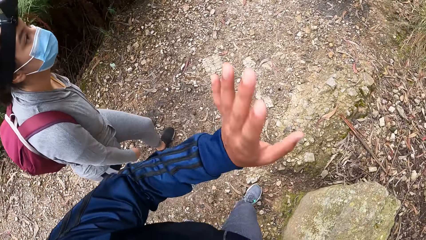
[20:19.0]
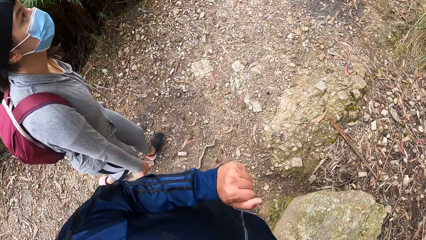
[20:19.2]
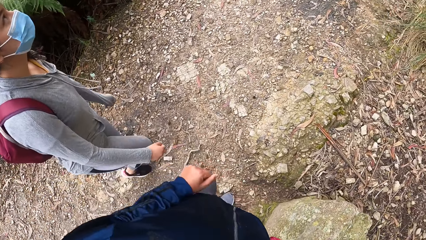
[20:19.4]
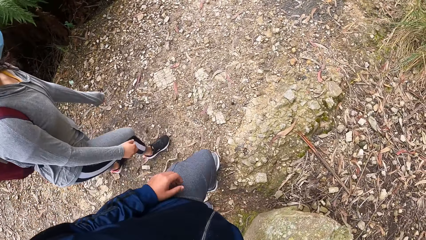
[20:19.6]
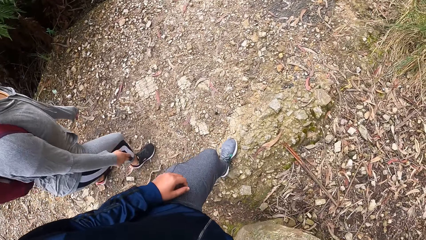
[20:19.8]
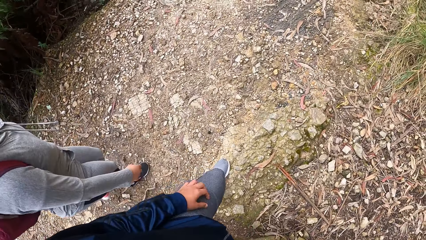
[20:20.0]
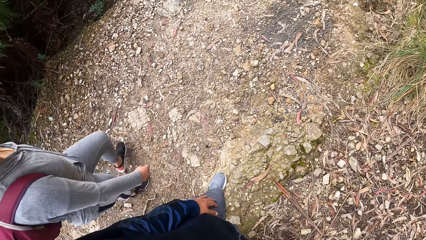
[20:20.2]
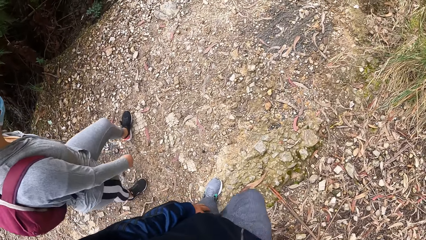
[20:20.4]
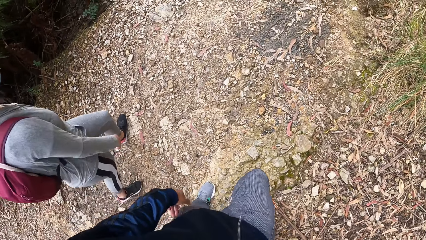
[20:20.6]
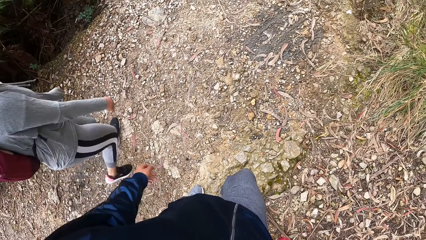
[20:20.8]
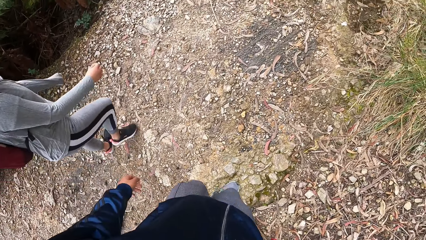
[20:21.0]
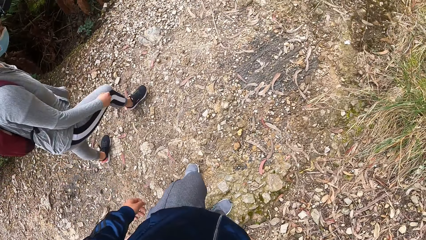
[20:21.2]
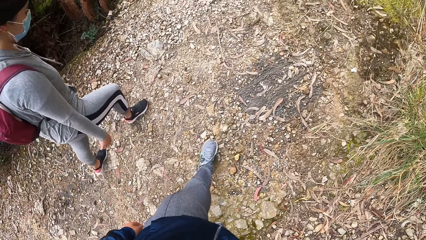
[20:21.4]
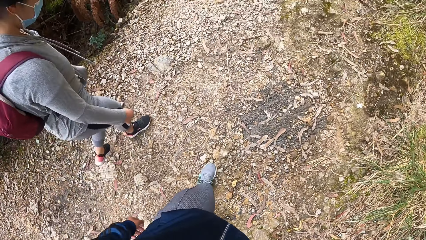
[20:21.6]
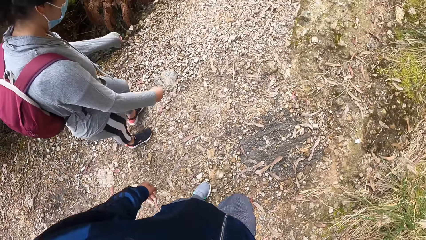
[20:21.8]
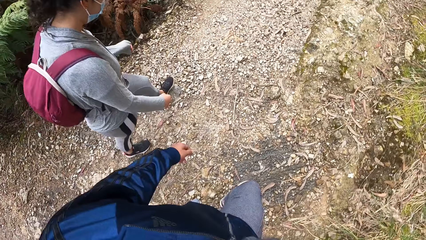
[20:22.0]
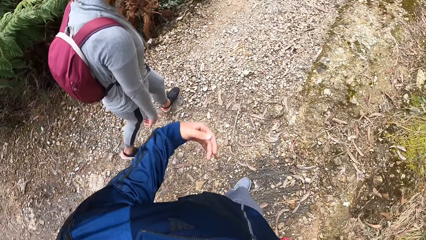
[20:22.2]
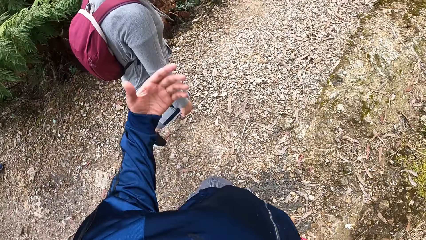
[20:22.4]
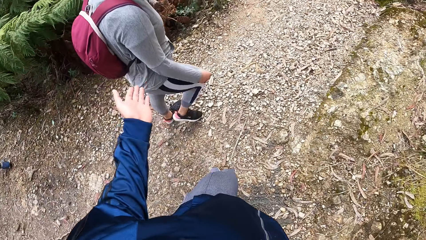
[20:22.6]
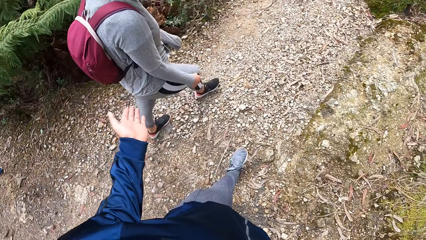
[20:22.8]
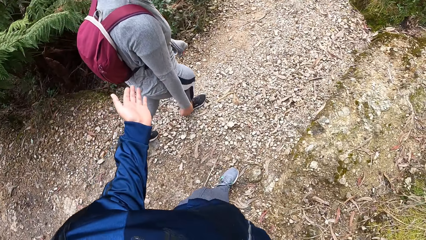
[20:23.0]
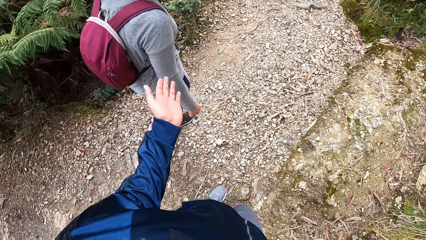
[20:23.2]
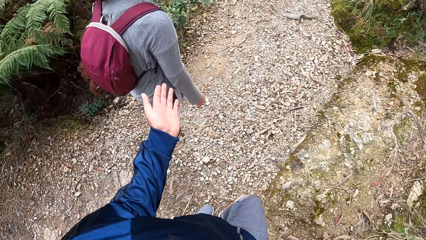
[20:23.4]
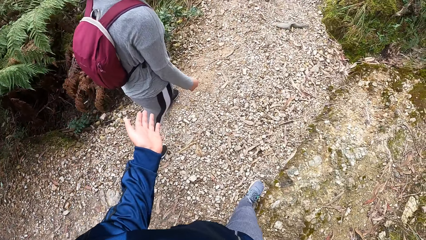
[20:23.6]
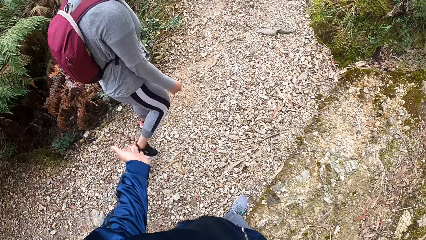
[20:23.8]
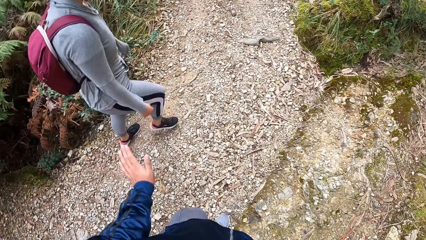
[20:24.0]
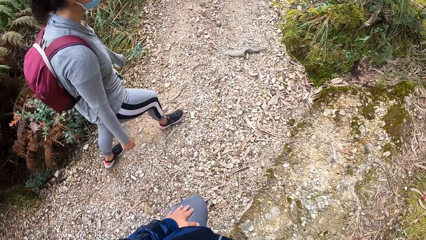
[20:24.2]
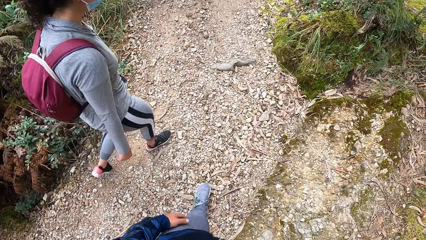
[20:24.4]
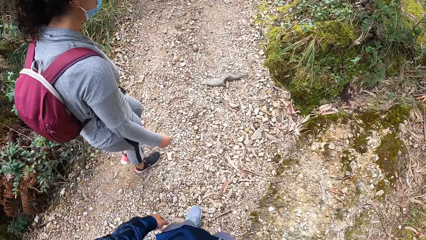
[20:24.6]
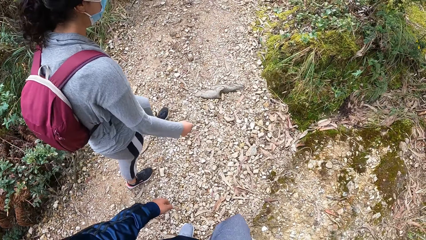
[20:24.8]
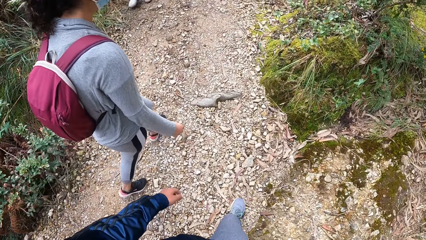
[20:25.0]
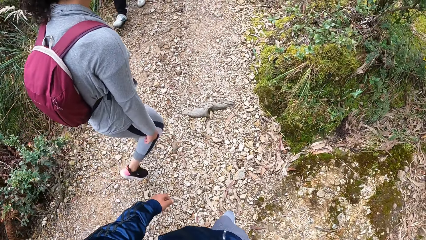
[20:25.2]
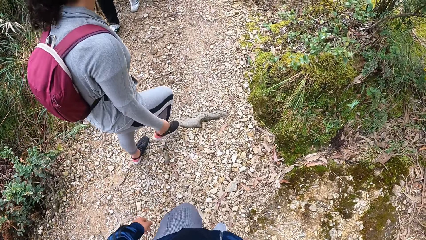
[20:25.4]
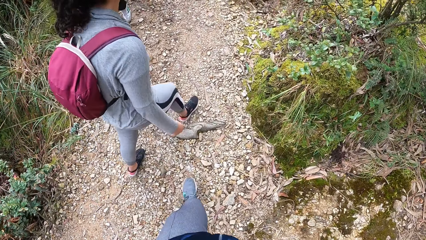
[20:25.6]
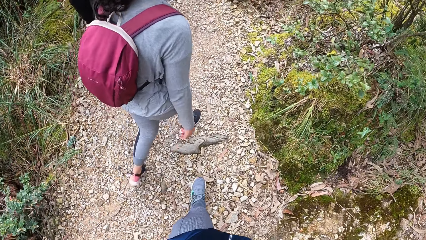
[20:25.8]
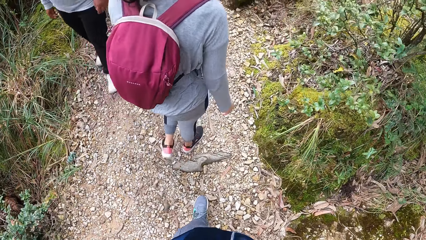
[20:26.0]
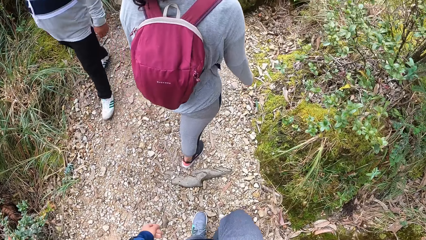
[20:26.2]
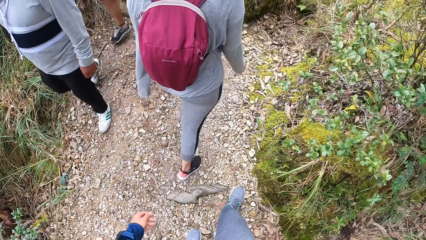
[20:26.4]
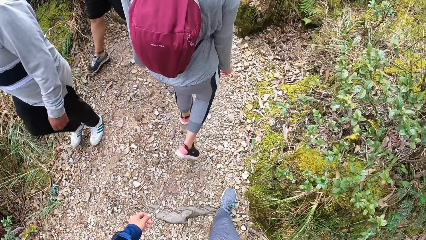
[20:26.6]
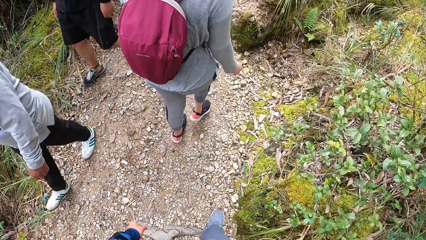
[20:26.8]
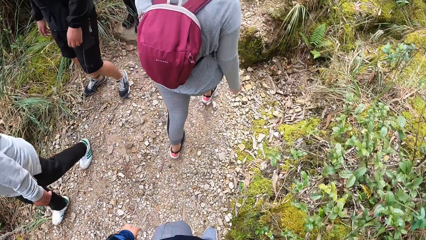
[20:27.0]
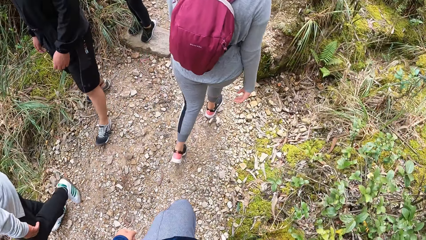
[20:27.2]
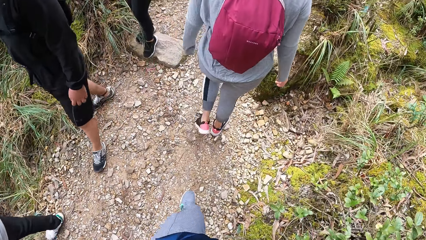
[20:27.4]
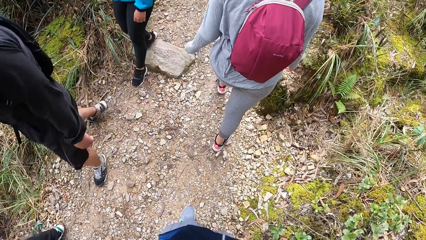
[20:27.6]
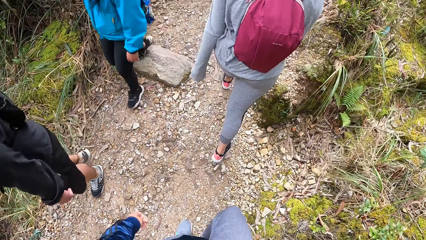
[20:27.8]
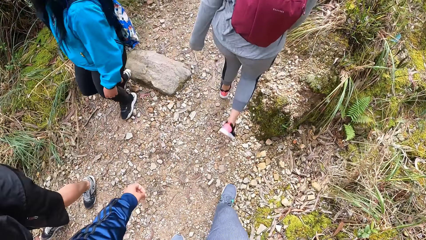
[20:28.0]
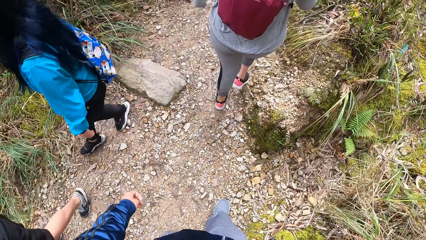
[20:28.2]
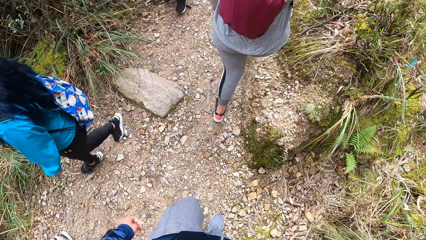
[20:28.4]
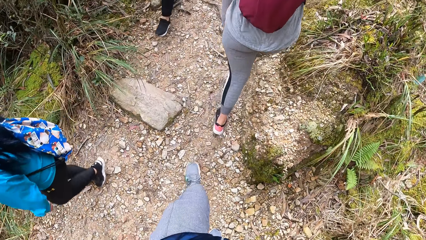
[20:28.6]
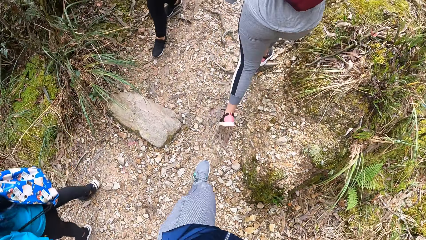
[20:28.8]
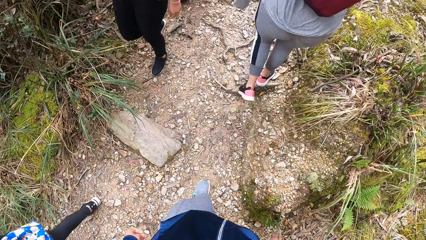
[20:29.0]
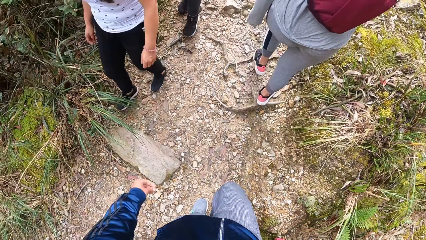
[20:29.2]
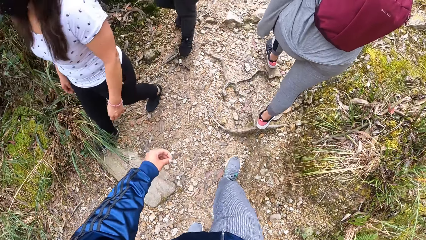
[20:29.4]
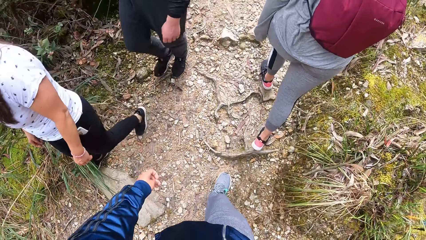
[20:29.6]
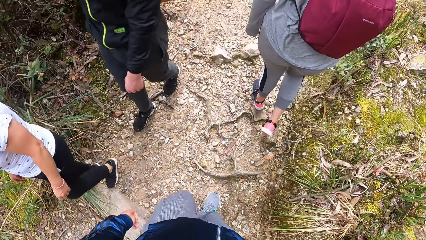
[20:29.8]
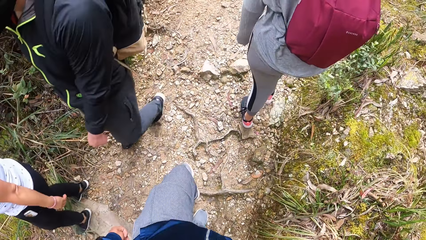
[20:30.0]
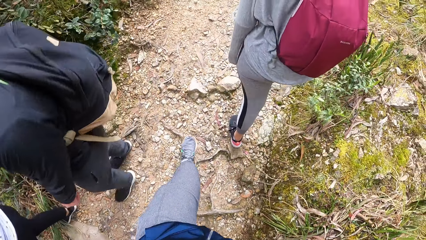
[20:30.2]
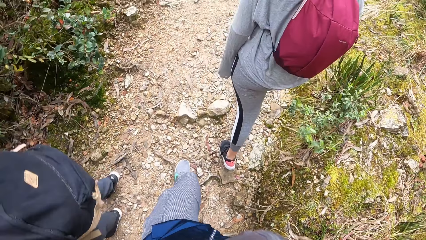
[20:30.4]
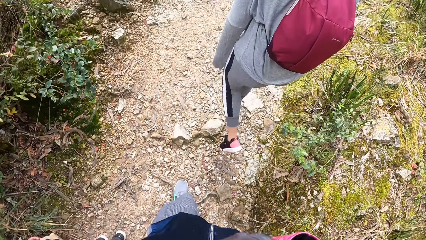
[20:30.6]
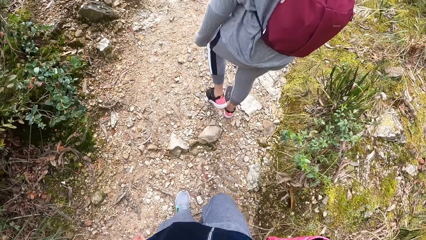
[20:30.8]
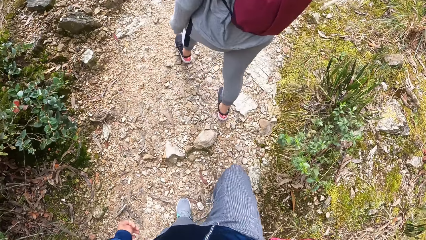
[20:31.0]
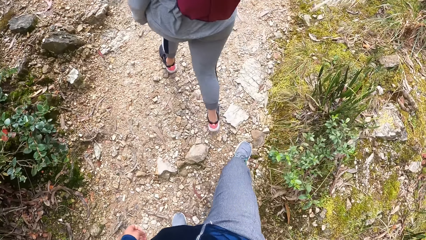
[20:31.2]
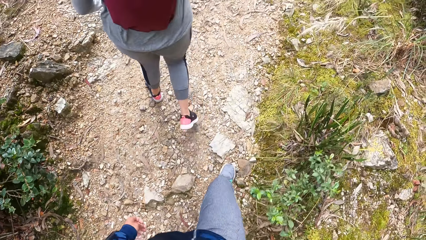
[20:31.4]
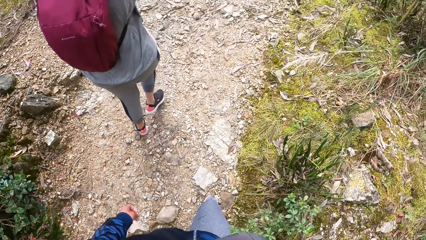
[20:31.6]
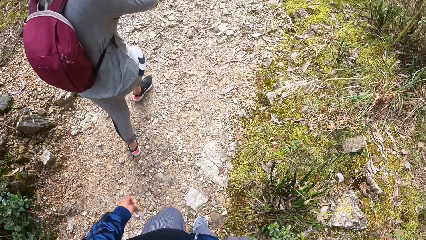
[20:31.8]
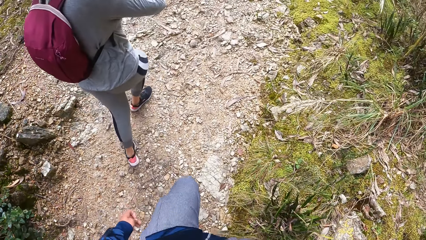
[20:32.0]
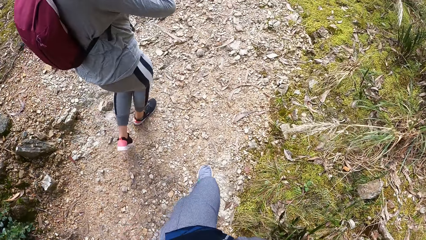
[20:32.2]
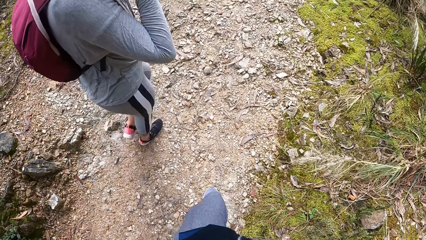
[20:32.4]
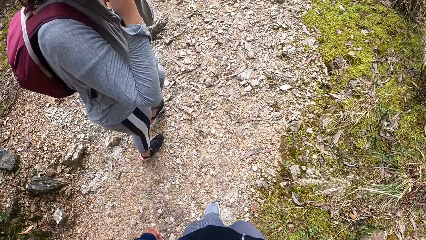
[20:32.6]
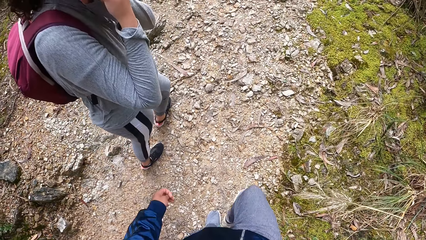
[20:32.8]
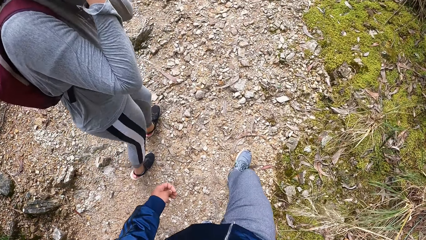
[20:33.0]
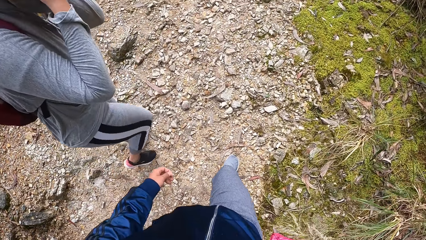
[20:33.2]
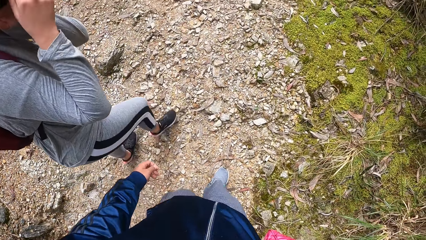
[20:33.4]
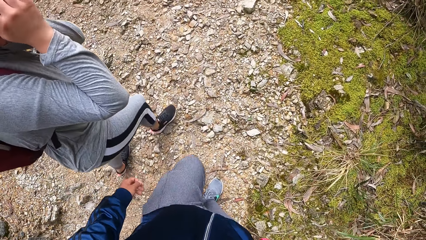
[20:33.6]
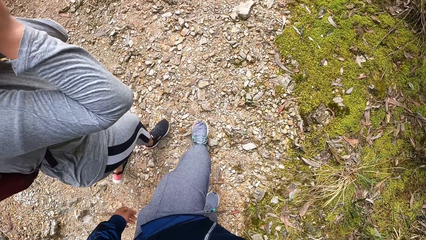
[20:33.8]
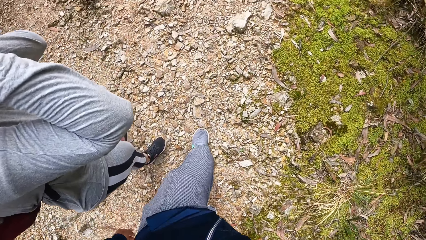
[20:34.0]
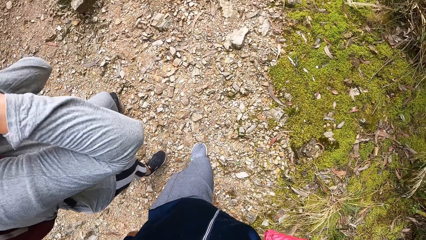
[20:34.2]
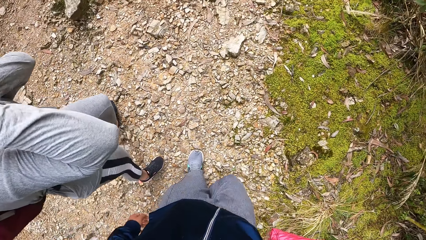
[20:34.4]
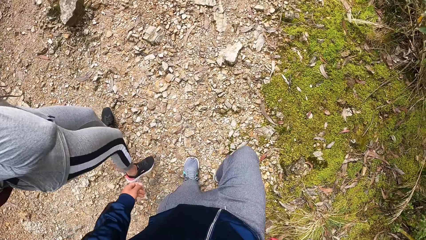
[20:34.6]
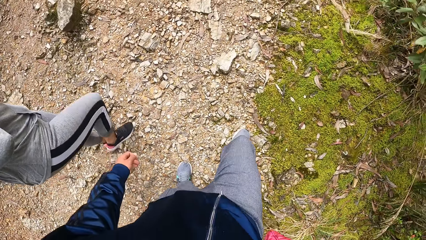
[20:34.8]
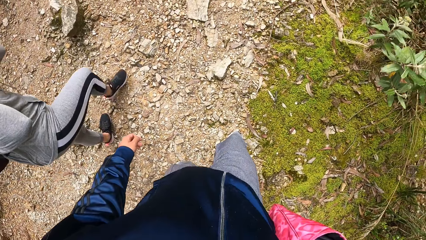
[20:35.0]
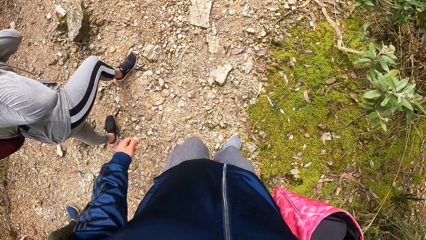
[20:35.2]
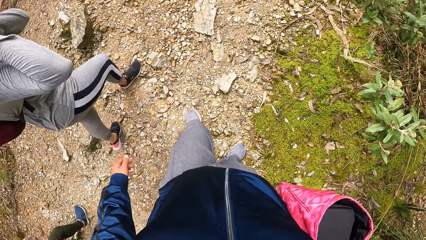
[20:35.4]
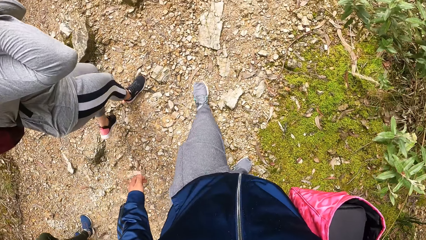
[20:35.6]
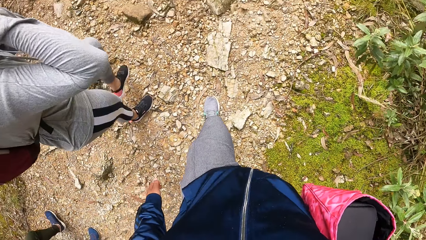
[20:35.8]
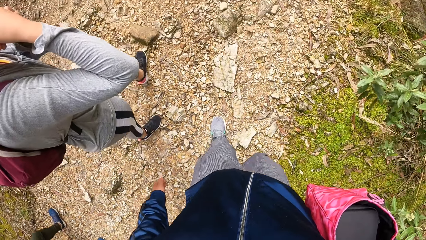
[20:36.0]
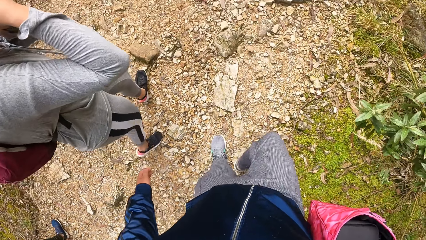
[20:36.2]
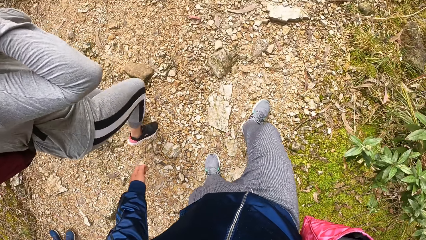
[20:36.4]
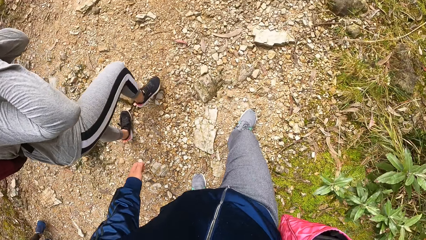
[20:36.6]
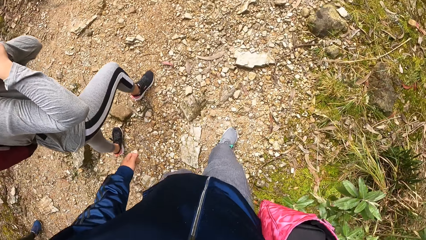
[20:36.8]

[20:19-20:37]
The camera wearer gestures with her left hand. The lady looks at the camera wearer.
